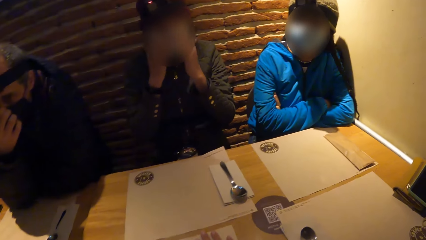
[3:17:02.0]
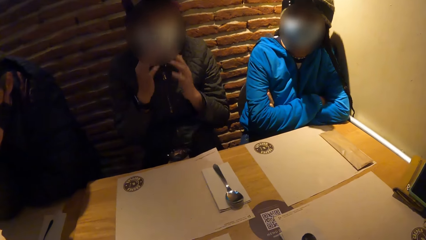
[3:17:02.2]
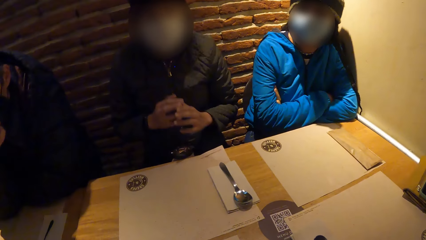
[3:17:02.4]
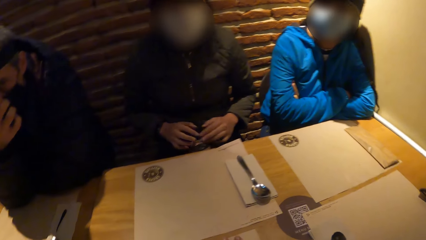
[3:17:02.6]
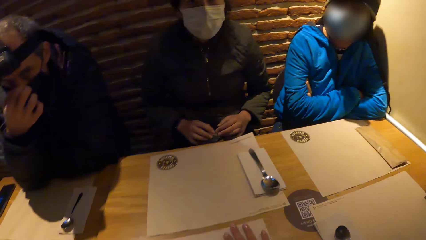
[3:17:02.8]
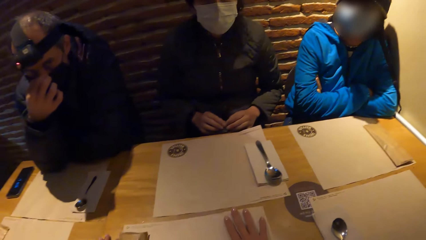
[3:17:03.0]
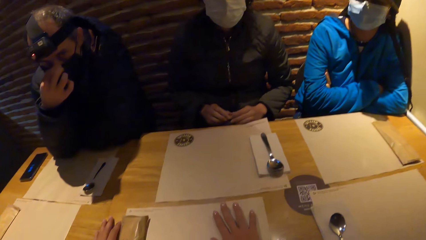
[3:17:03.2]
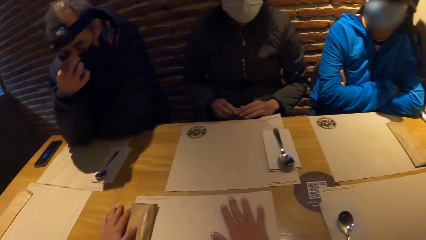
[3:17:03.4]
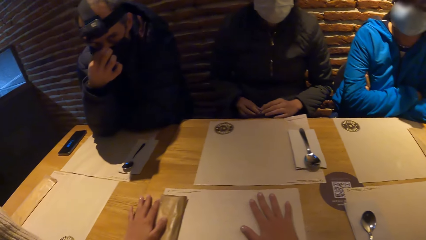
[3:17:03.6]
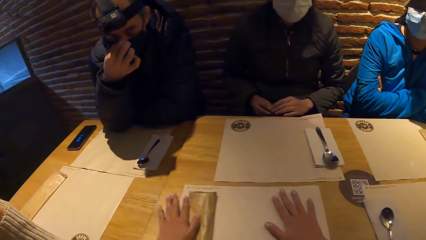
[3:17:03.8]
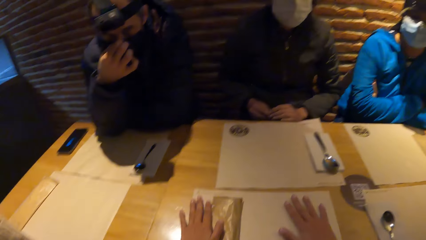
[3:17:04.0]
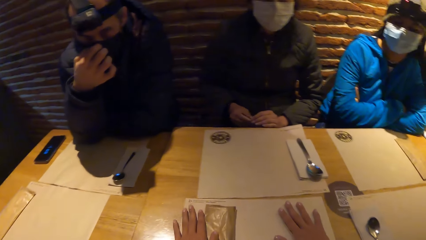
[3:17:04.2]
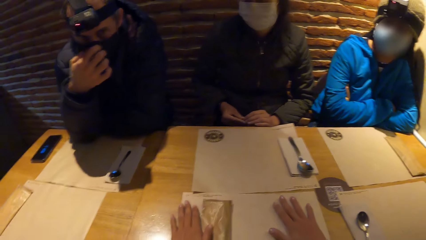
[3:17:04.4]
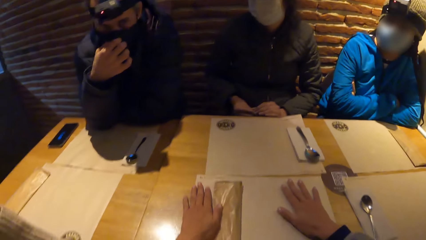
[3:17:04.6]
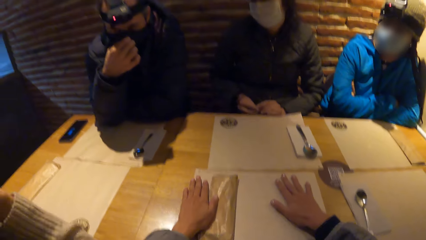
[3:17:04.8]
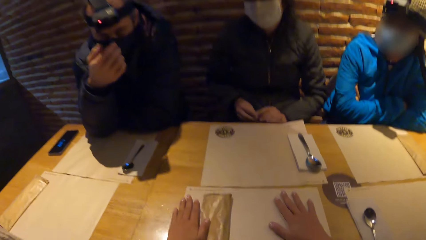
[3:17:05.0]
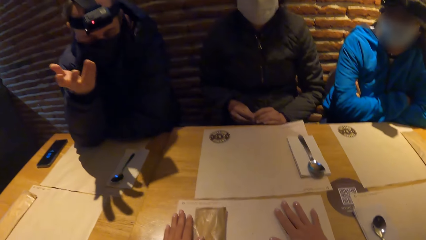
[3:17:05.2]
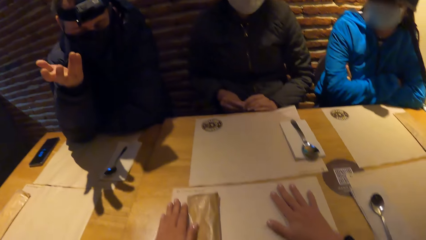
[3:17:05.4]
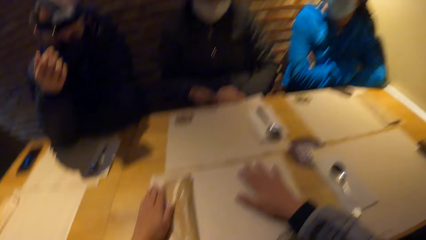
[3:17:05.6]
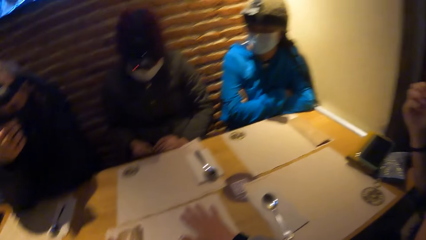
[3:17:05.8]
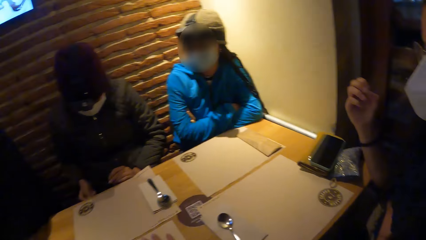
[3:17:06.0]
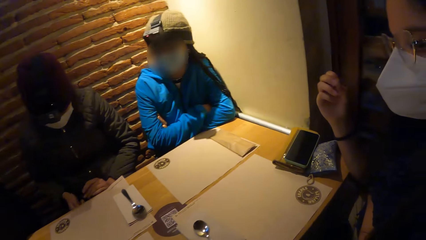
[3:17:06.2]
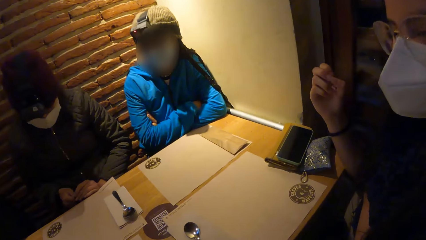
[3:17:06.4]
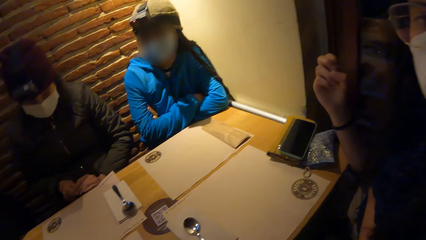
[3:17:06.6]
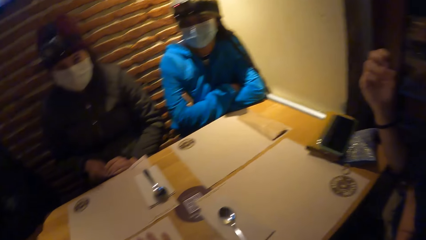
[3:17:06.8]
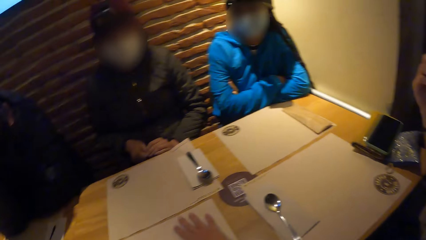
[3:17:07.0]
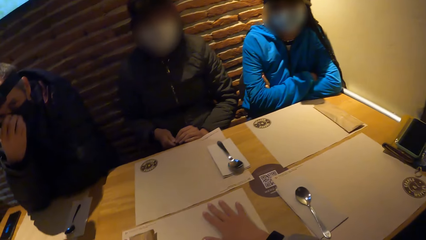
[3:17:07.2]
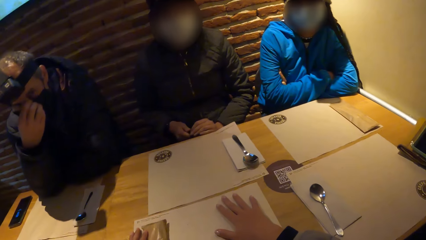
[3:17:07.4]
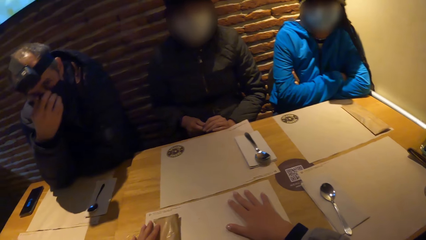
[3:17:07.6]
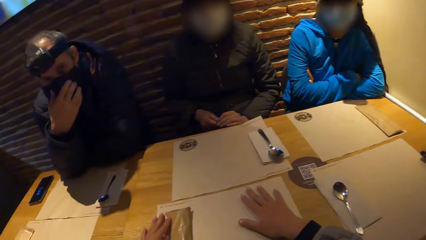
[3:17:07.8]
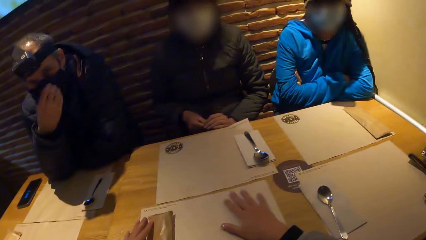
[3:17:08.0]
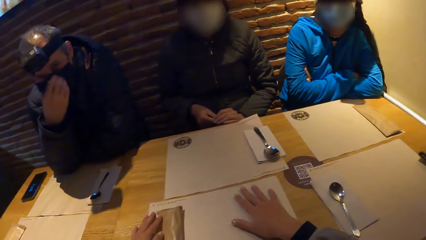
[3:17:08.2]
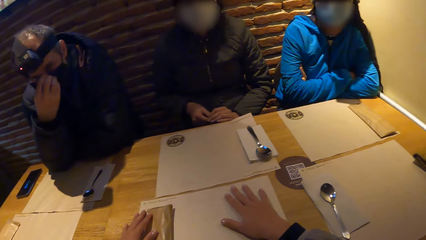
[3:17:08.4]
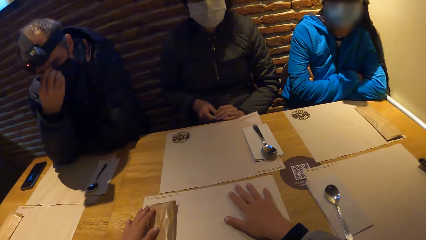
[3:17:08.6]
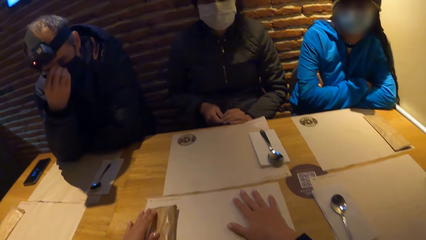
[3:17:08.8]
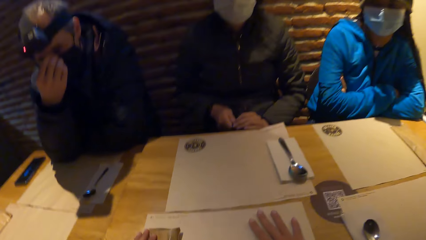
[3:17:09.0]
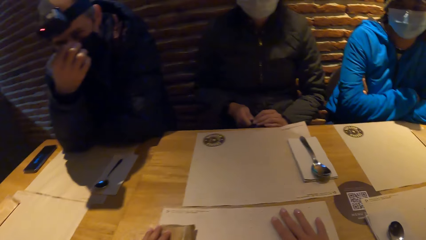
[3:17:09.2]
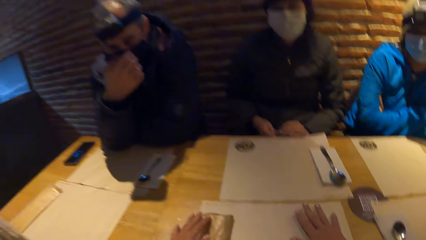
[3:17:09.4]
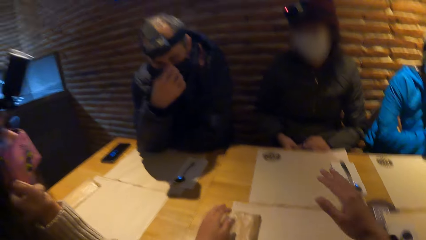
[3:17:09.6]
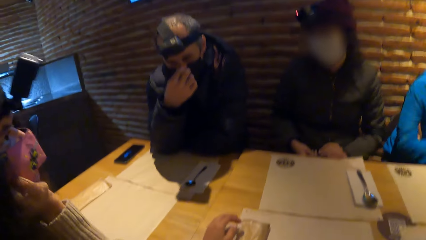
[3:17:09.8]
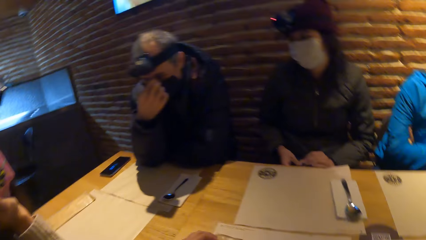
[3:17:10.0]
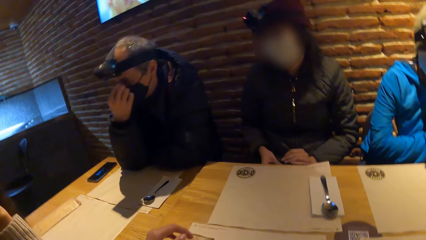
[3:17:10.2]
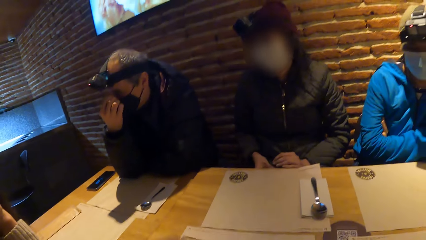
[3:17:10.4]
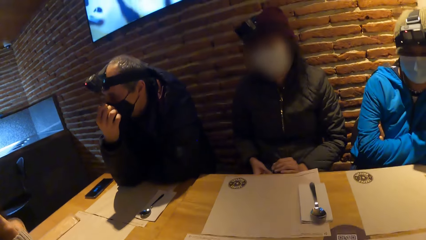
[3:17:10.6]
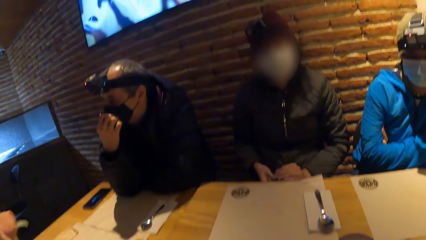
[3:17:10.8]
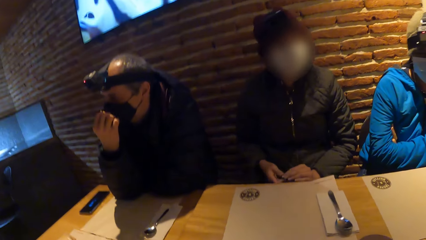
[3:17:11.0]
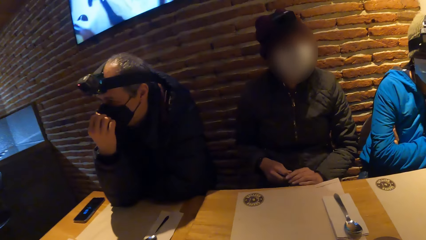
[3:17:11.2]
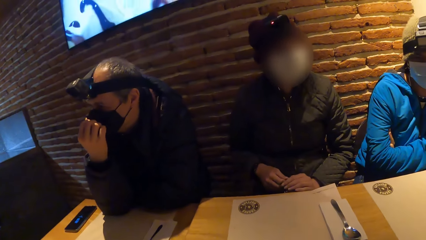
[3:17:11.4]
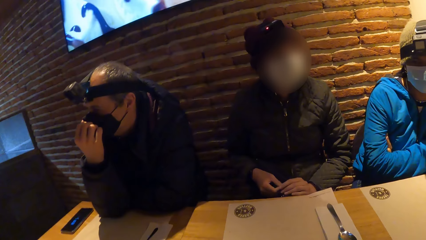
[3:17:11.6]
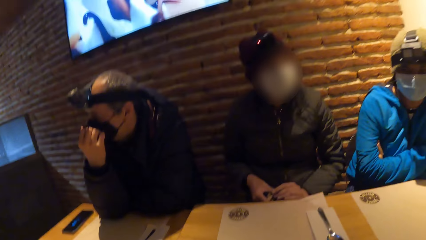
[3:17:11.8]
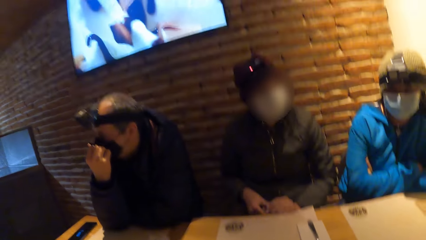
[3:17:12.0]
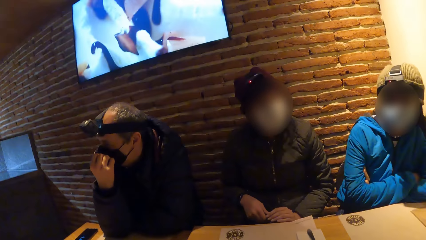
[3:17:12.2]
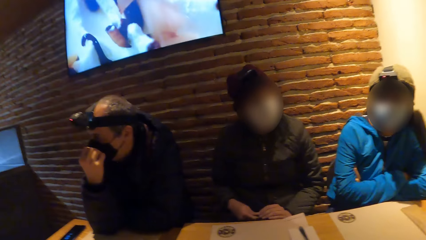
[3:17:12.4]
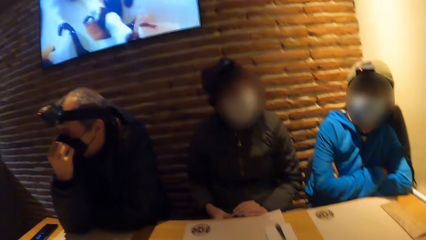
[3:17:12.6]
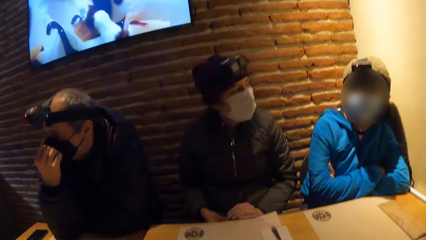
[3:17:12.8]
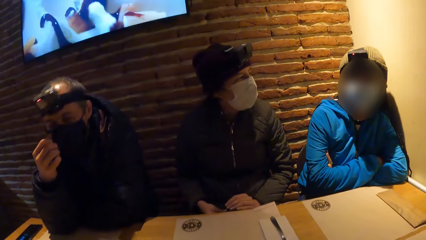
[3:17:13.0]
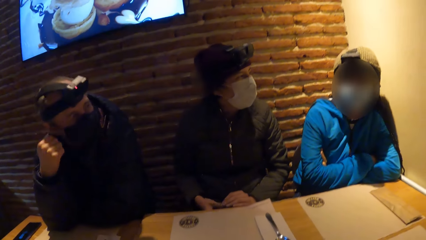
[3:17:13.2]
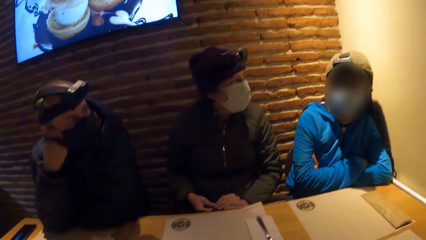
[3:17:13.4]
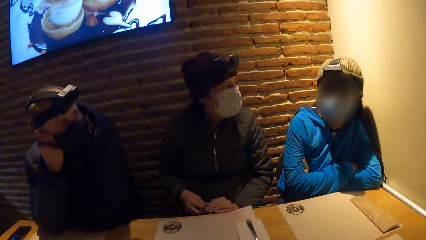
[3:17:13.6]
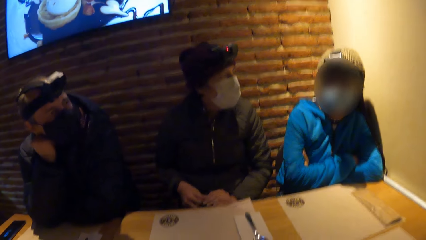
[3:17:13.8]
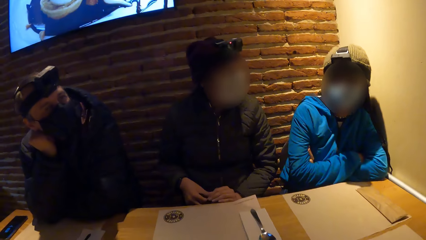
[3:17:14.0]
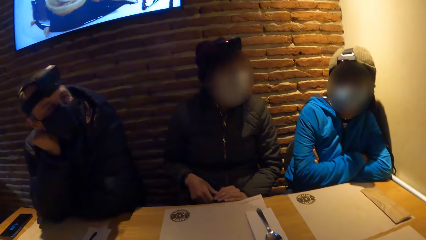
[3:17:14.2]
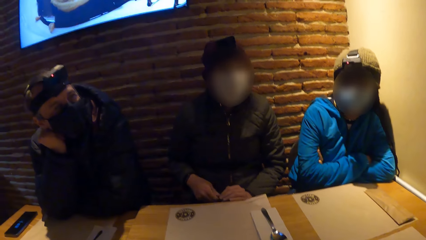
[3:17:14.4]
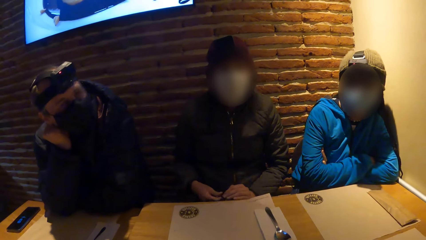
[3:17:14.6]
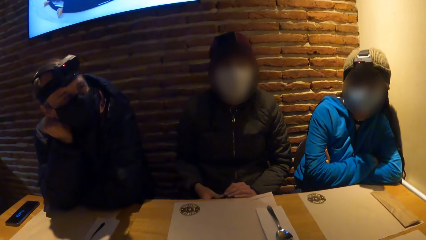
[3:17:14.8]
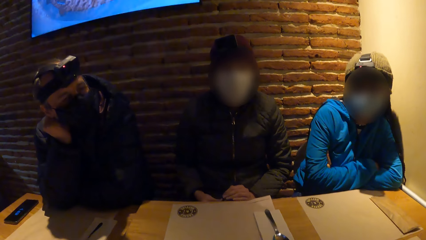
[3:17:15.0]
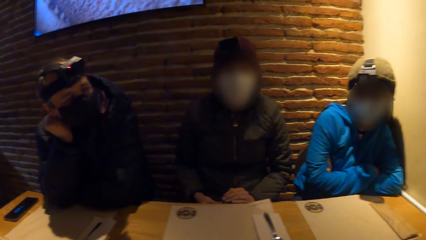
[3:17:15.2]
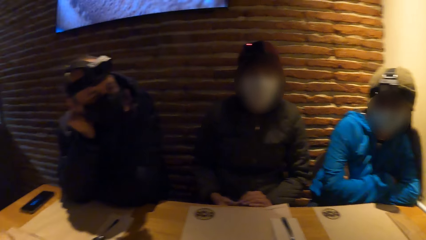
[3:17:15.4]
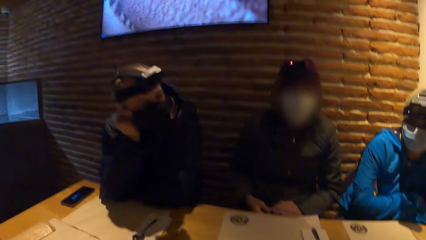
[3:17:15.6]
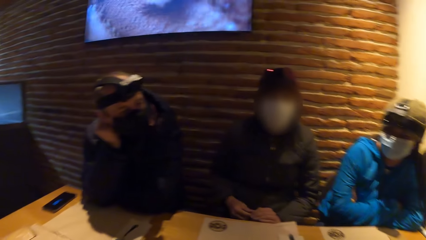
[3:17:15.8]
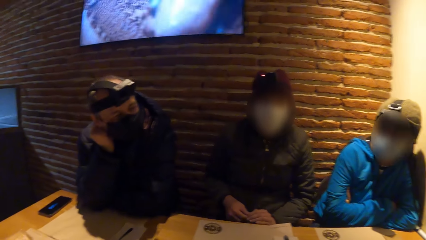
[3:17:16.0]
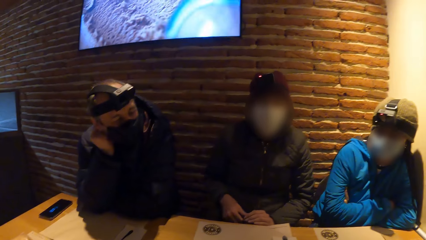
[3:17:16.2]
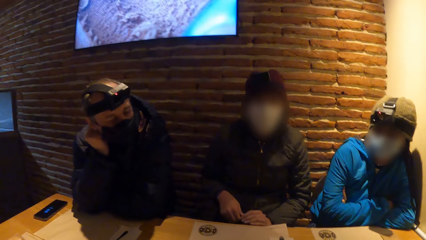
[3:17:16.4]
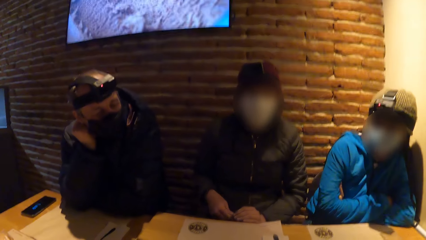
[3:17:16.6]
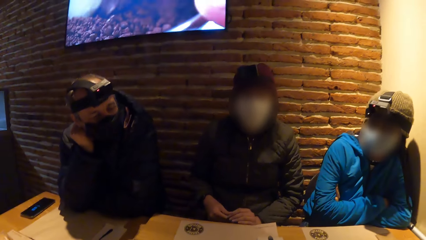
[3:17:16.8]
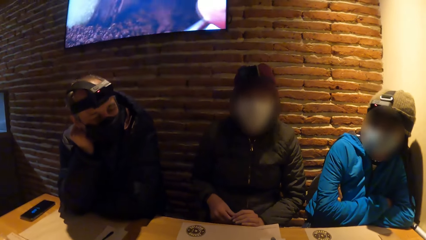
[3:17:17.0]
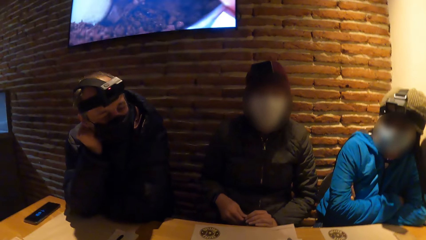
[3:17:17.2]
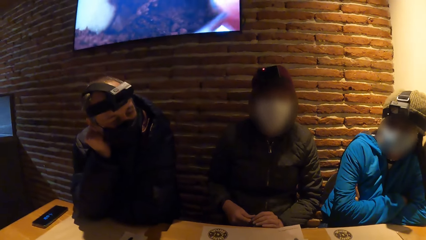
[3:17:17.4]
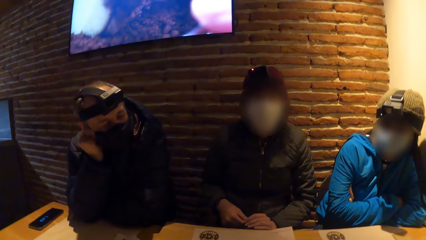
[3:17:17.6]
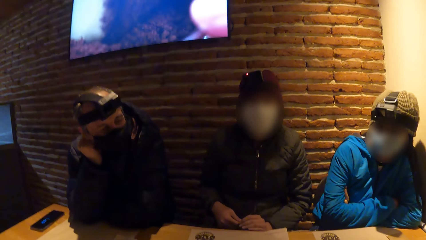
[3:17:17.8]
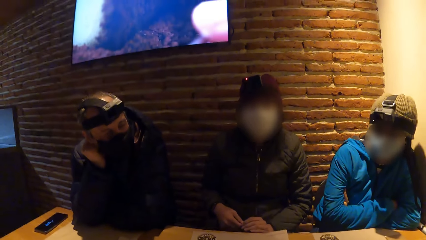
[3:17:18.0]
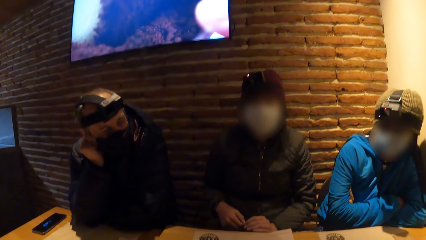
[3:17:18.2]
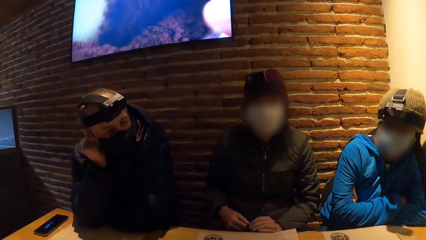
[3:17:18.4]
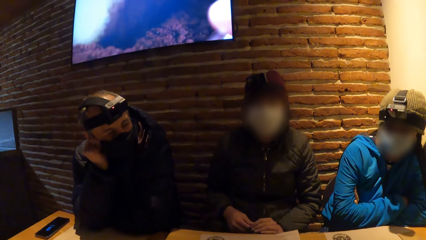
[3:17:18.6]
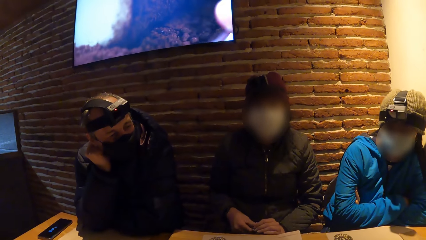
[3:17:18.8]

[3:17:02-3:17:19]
The camera wearer moves the hand on the paper. A person moves both hands on the table. Another person talks to a third person. A fourth person stares at the camera wearer. The second person touches the mask. The camera wearer moves the hand from the table. The first person touches the bottle.
